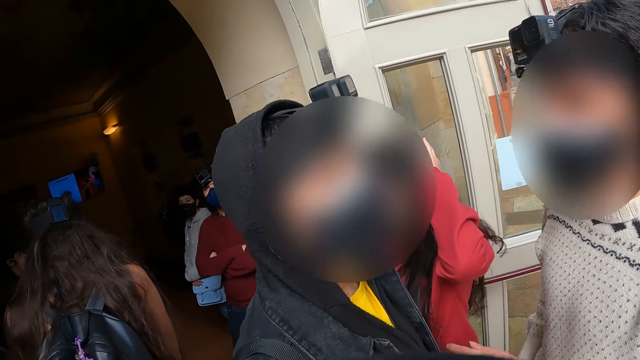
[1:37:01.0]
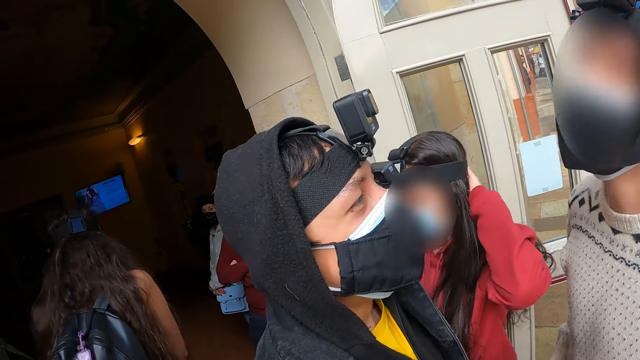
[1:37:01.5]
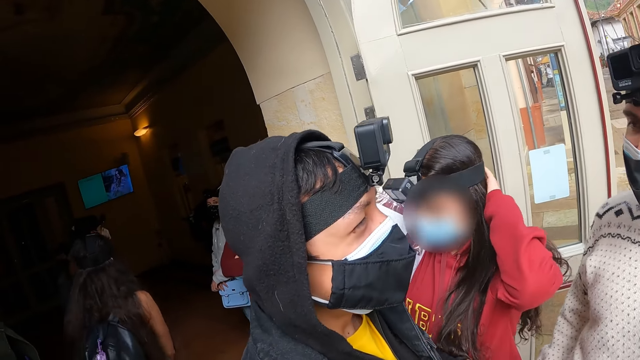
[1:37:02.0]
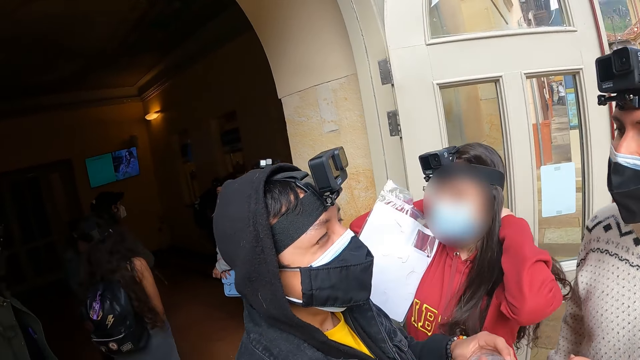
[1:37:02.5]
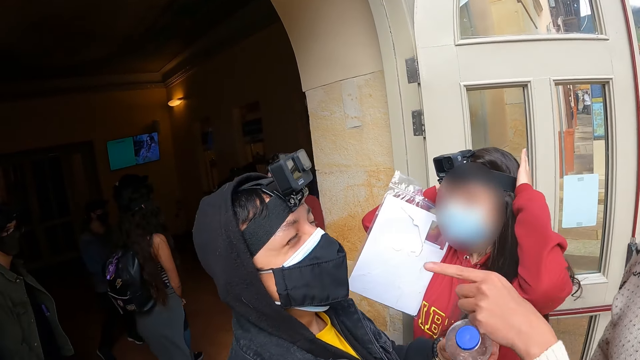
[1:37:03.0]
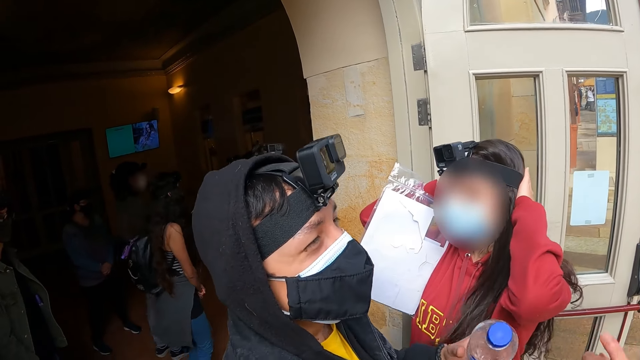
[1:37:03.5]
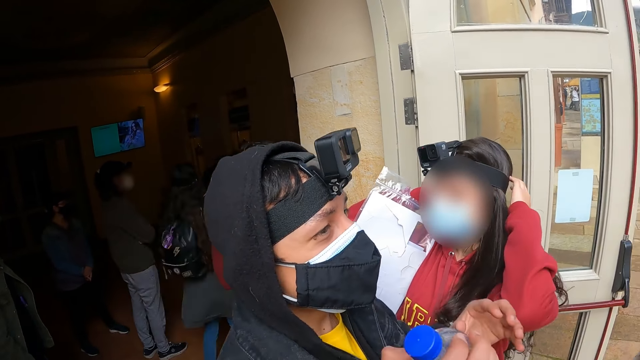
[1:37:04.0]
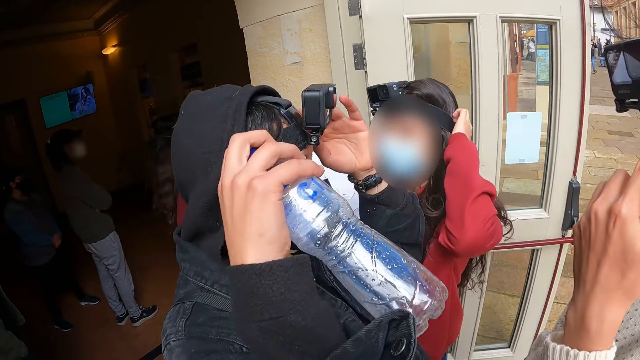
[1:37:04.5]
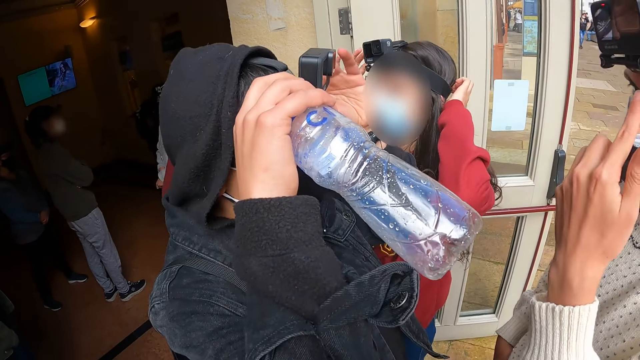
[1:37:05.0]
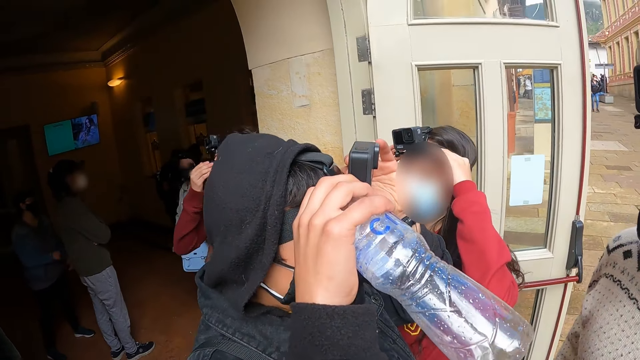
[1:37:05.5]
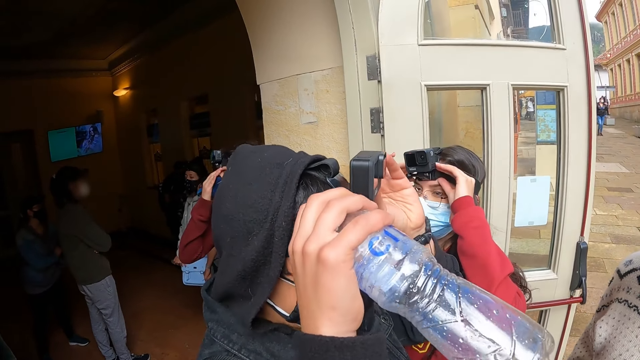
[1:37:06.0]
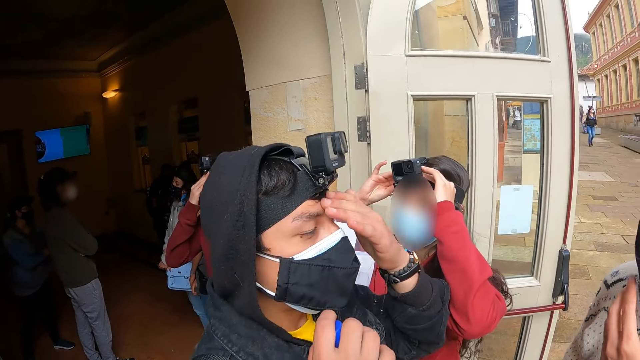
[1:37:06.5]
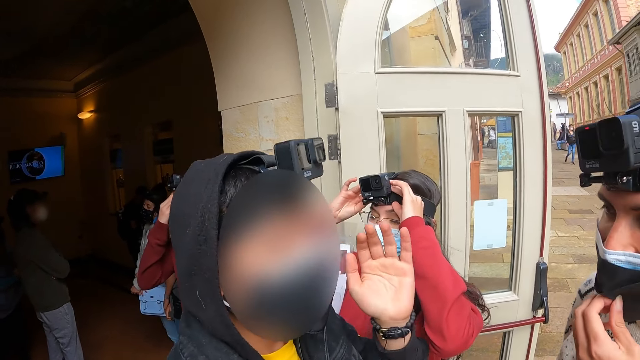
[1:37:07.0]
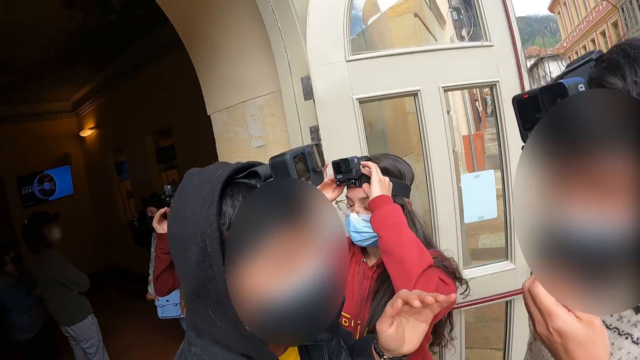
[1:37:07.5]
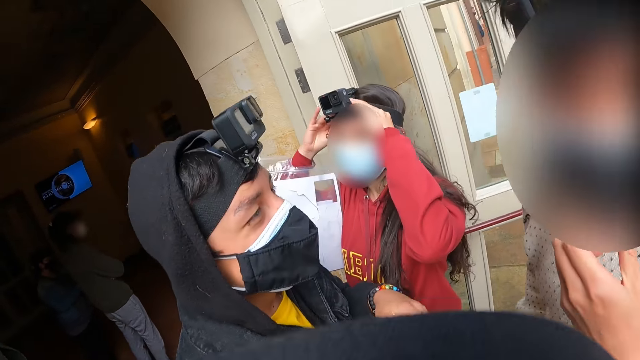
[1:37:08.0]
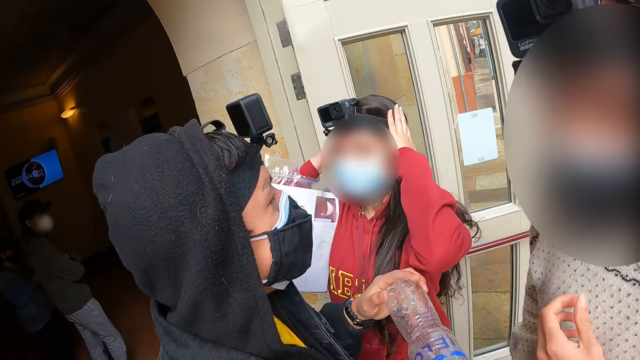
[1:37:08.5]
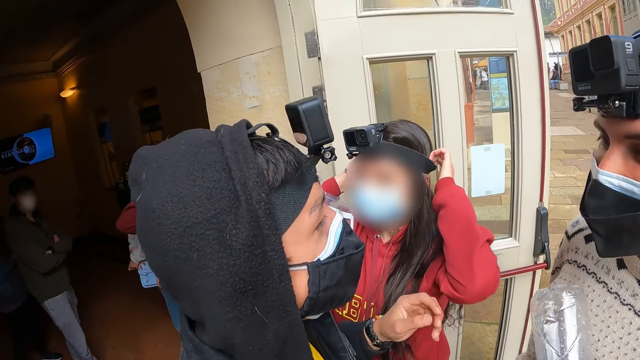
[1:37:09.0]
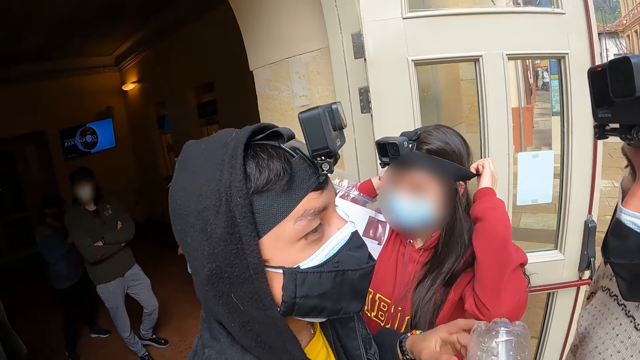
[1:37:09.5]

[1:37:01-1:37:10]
The camera wearer looks at a person. A person interacts with another person.

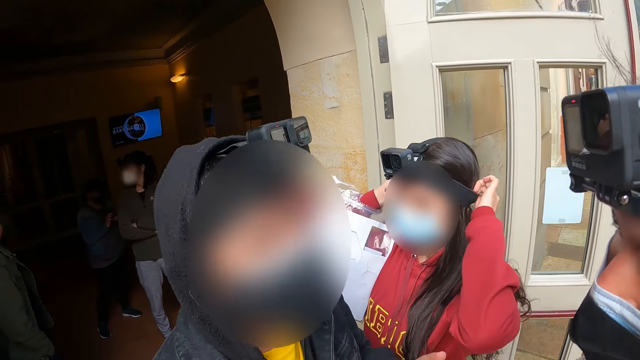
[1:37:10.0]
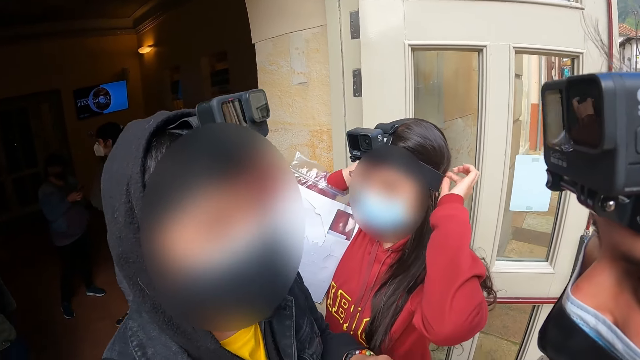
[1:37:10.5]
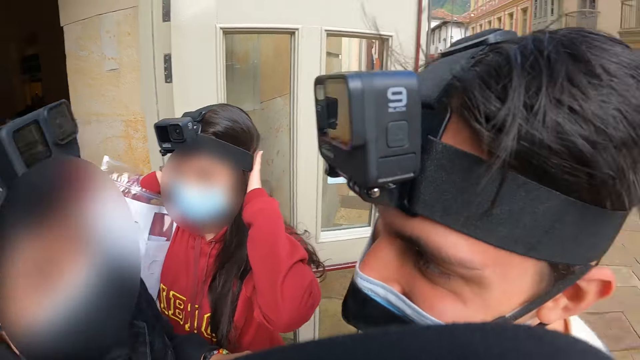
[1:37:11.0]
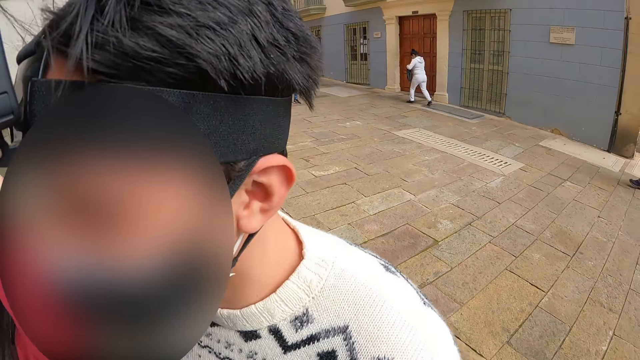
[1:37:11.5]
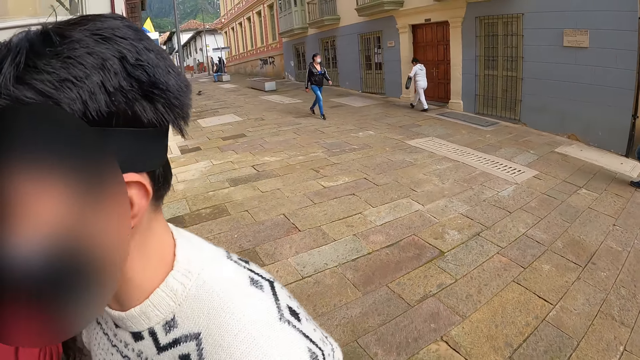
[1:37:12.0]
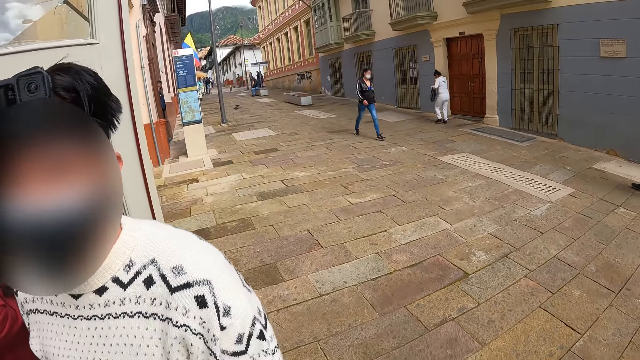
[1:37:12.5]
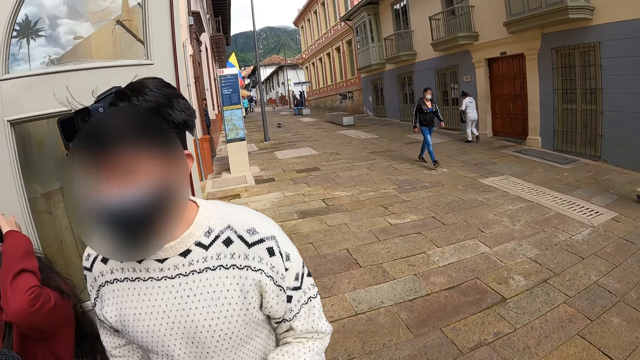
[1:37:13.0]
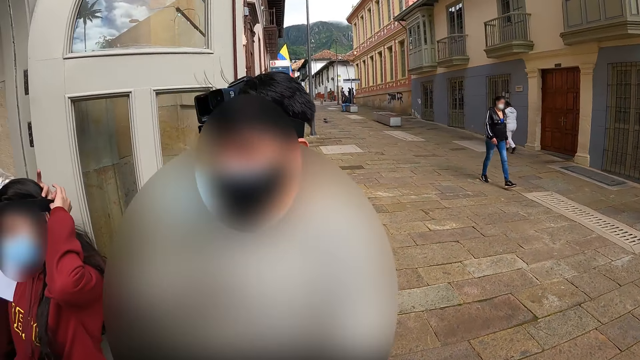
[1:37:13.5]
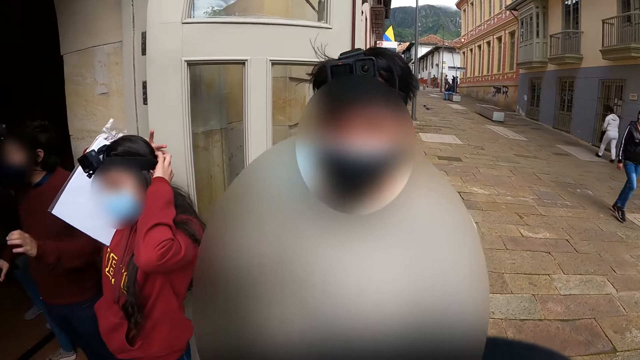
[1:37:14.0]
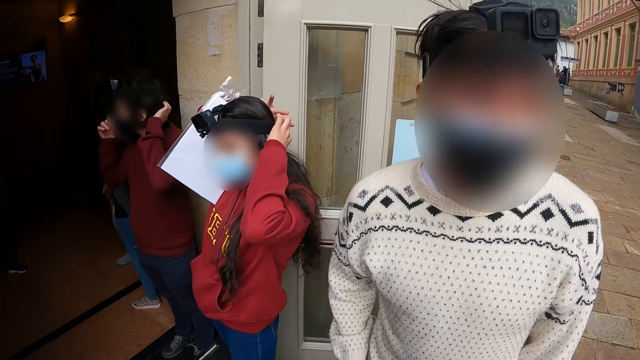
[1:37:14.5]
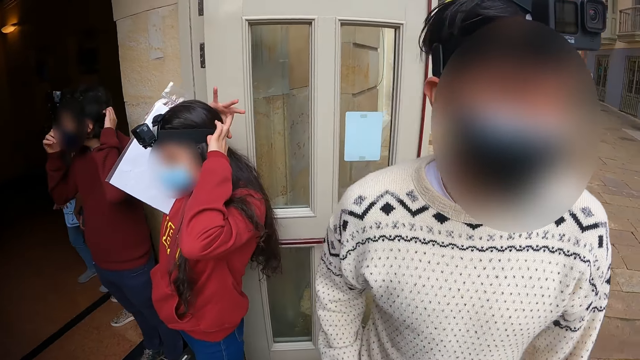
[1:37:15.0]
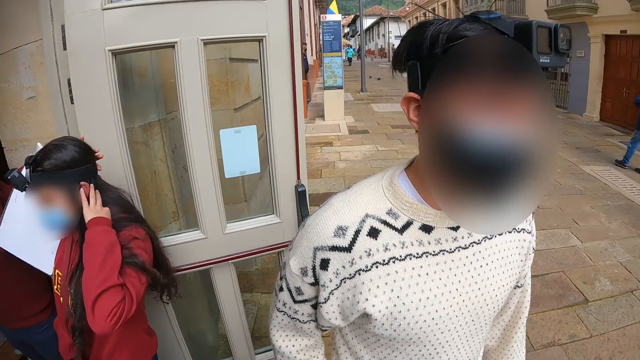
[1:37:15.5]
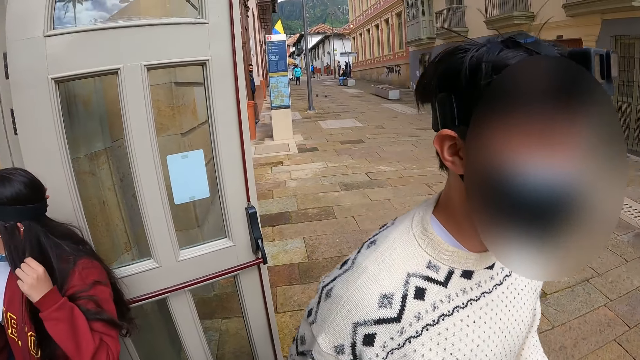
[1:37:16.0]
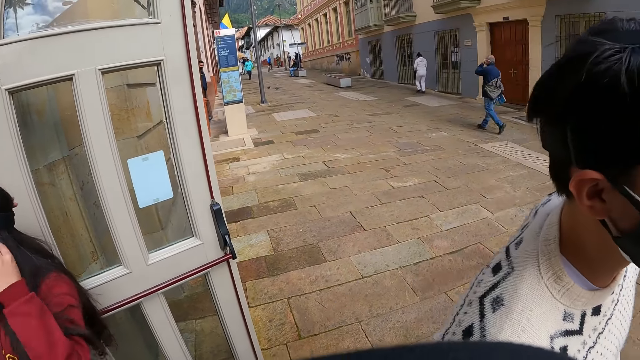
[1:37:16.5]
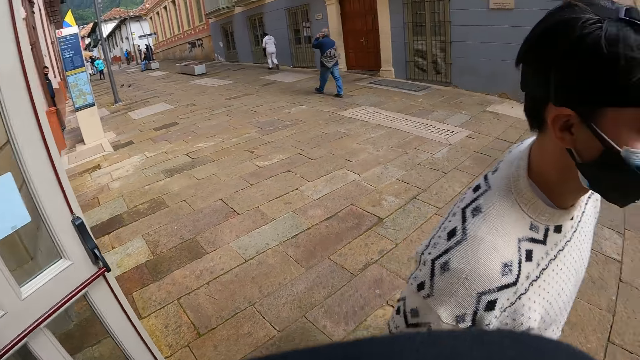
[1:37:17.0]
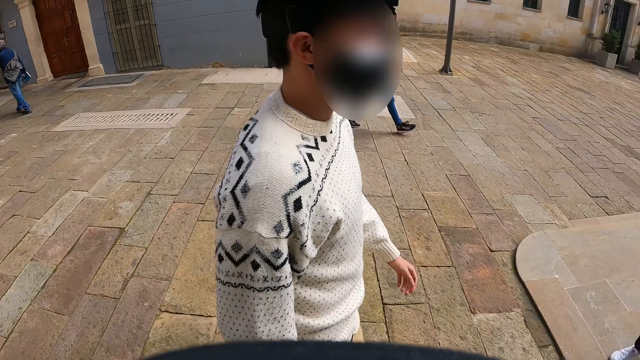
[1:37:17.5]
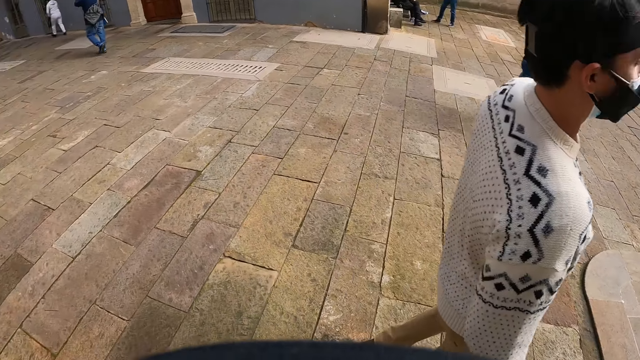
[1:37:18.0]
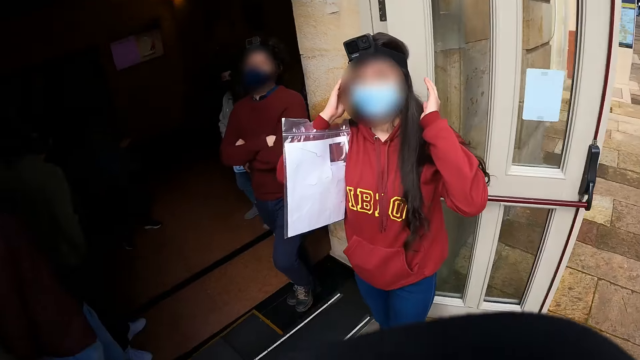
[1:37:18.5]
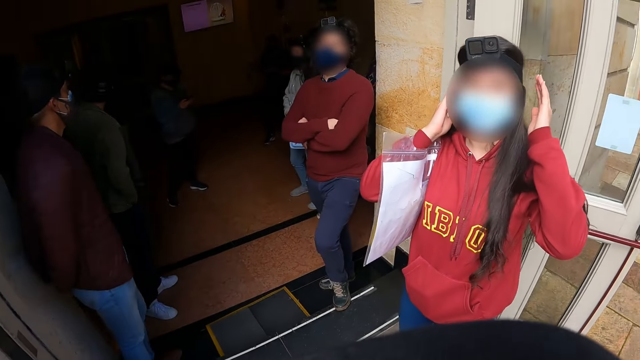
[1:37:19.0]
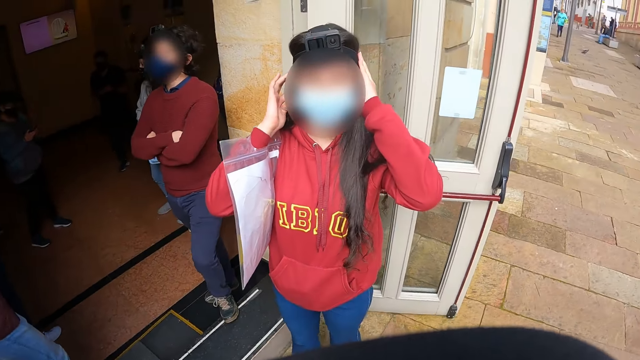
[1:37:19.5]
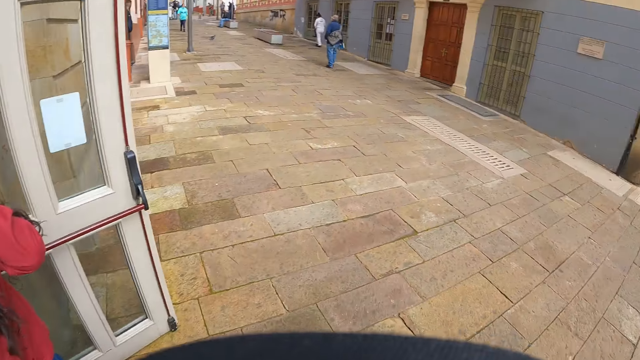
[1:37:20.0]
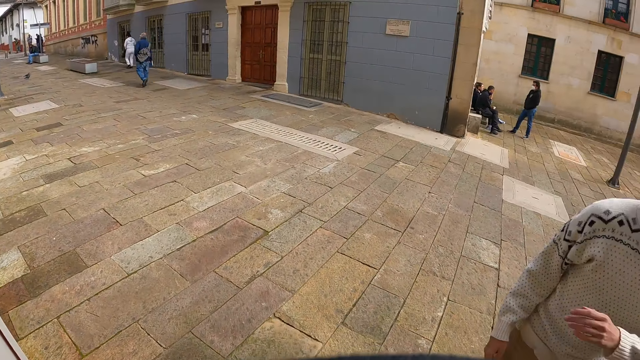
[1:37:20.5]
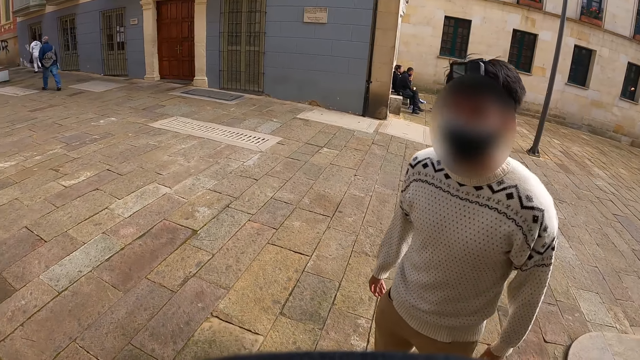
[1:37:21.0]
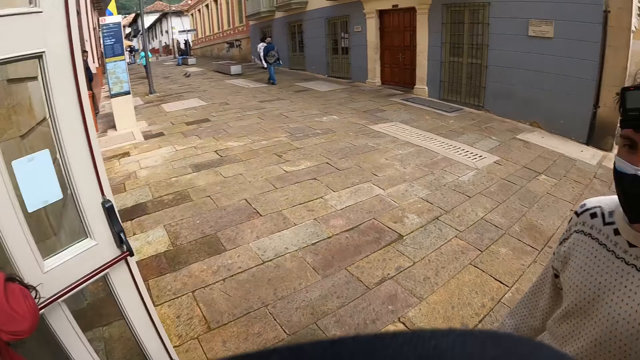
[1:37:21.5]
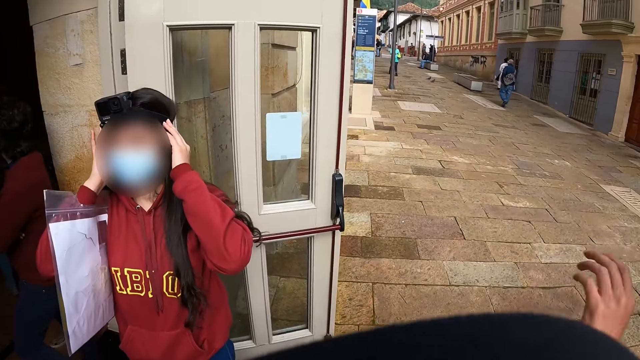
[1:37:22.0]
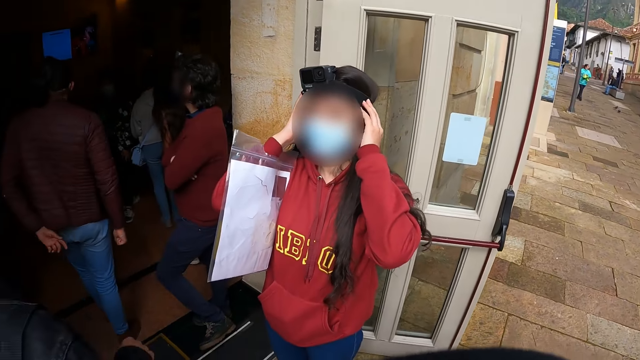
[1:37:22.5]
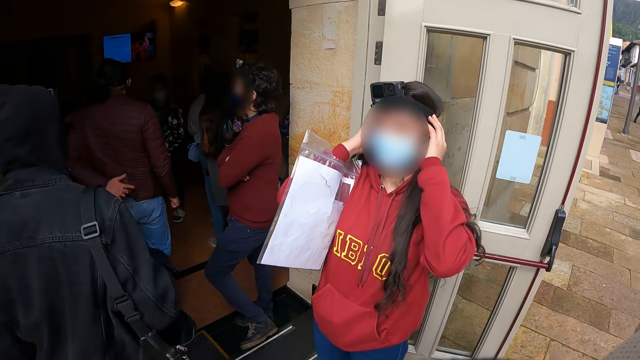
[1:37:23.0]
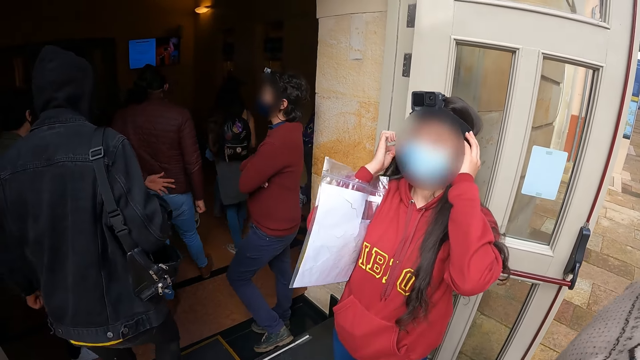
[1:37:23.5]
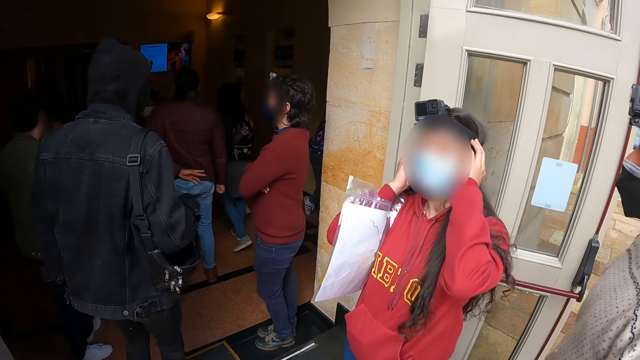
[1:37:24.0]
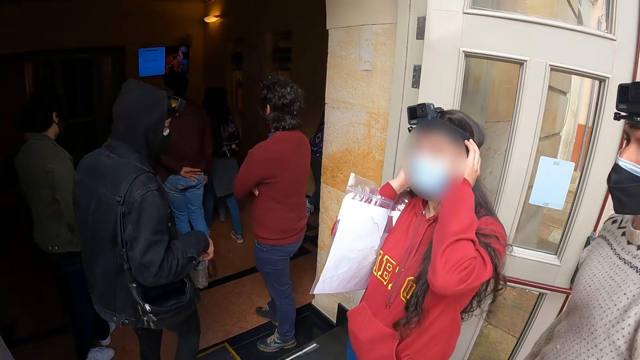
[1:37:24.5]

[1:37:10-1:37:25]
The camera wearer looks at a person. They look at the road. They talk to the person. A person walks around. The camera wearer looks at the road. They look at another person. They look on the road. They look at the first person. They look at the other person.
